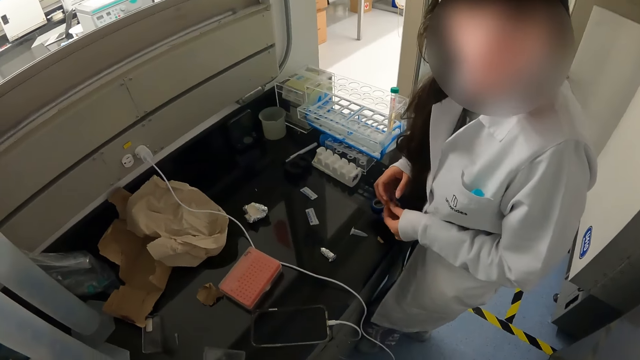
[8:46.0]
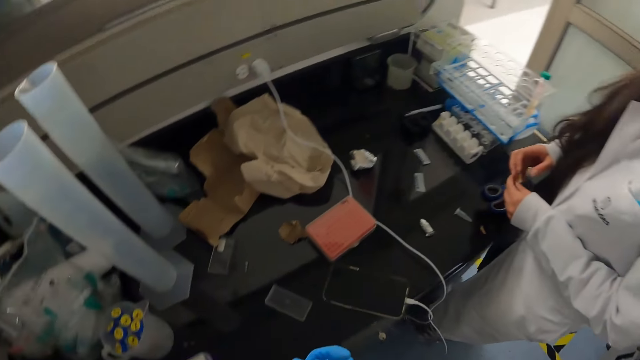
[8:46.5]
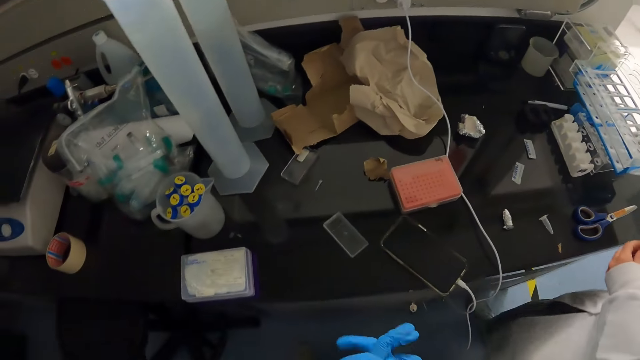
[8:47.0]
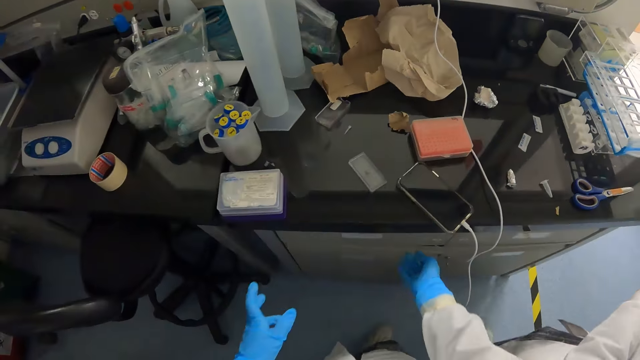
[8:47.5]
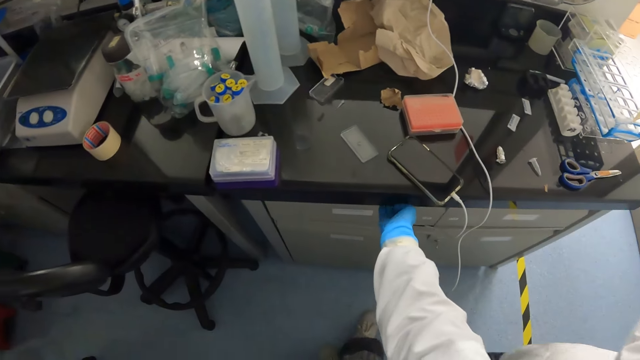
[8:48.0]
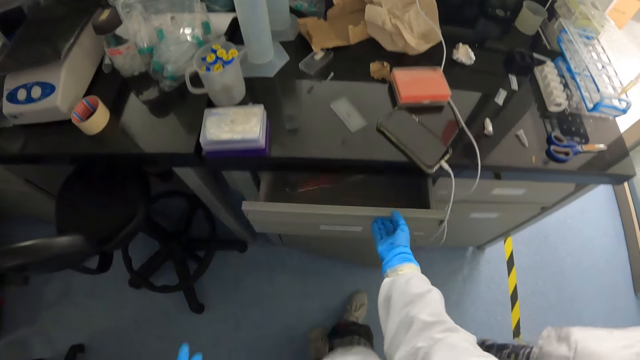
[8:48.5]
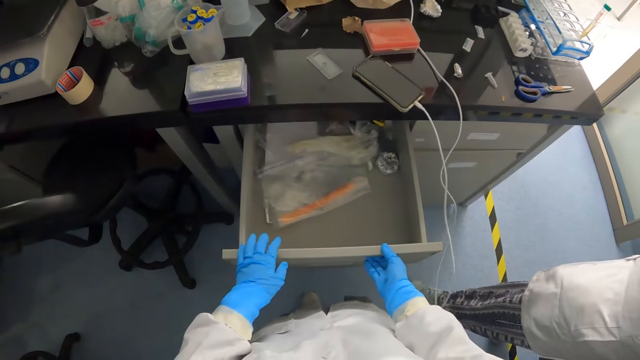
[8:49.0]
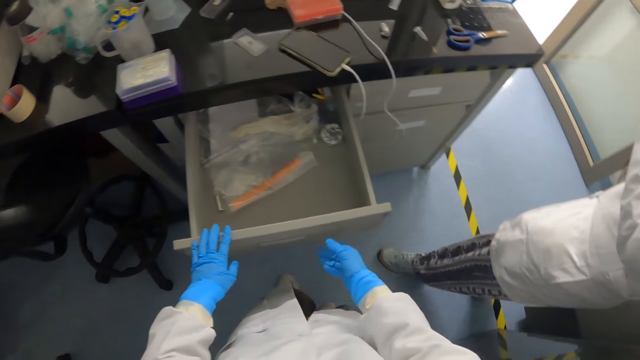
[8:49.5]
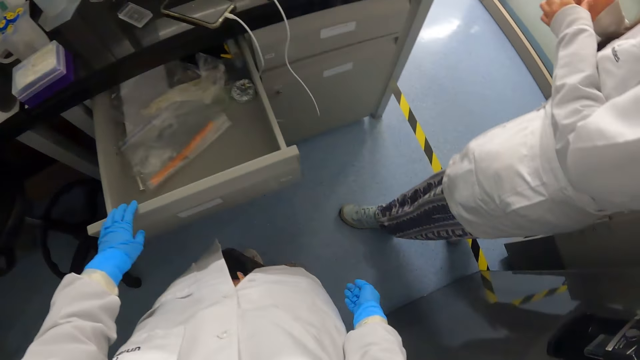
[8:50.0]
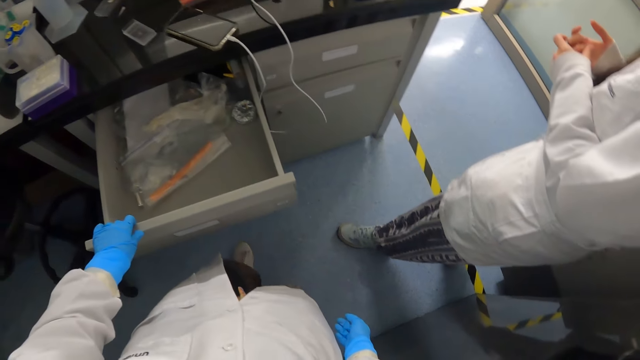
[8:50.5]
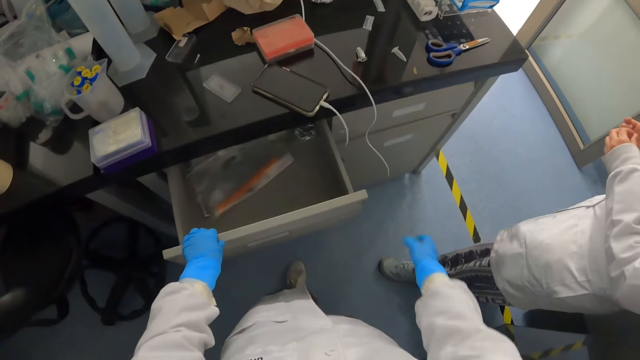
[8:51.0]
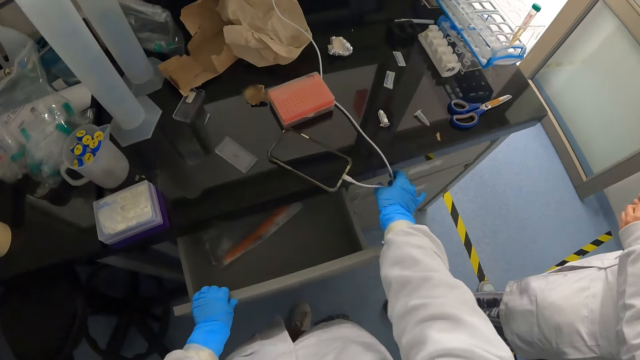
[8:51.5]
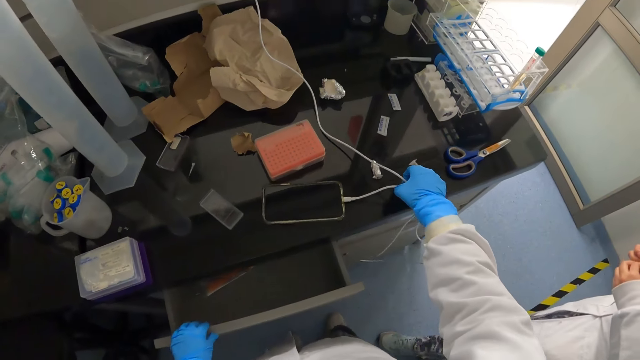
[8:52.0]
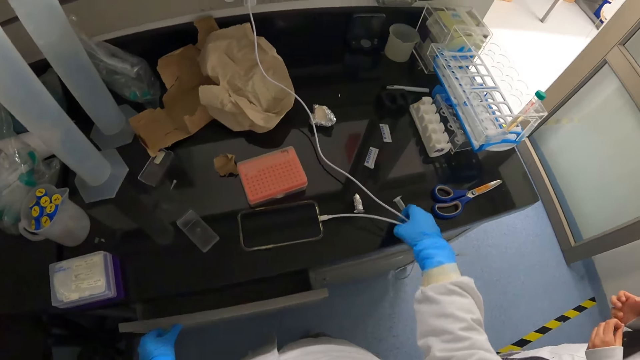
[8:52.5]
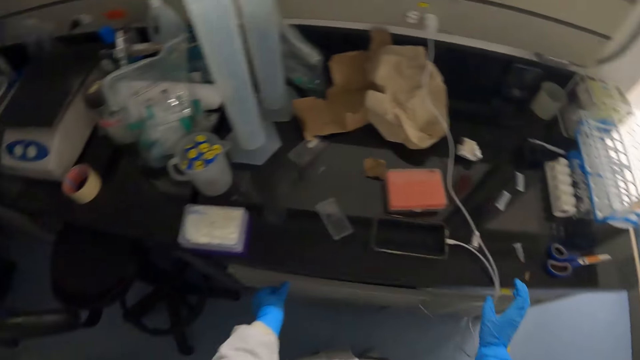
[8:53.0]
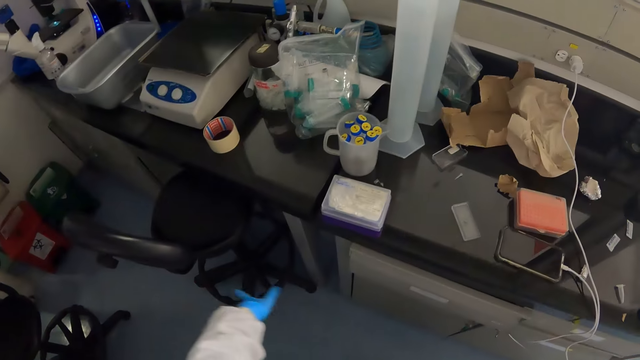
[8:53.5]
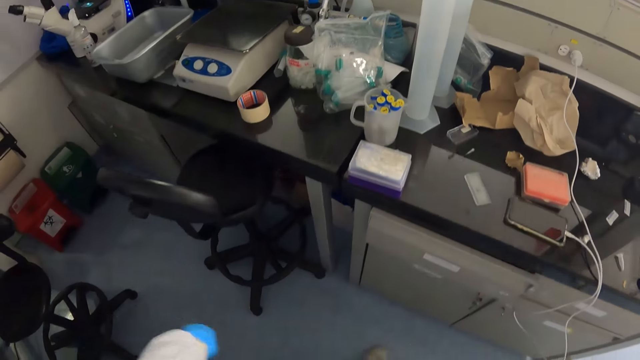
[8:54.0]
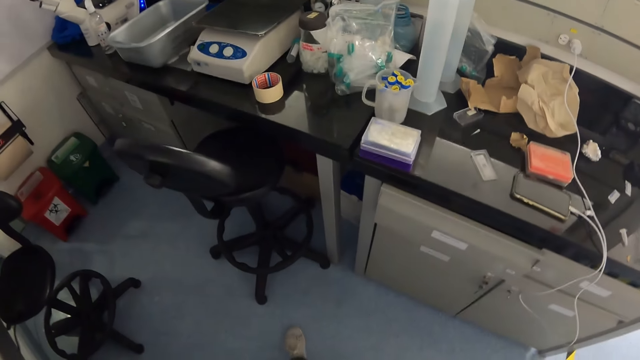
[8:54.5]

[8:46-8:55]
The camera wearer opens a drawer with his right hand. He holds the drawer with his left hand. He closes the drawer with his left hand. He adjusts the charger of a phone on the lab bench with his right hand.

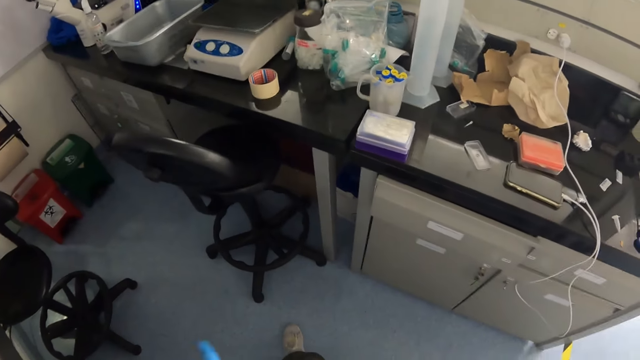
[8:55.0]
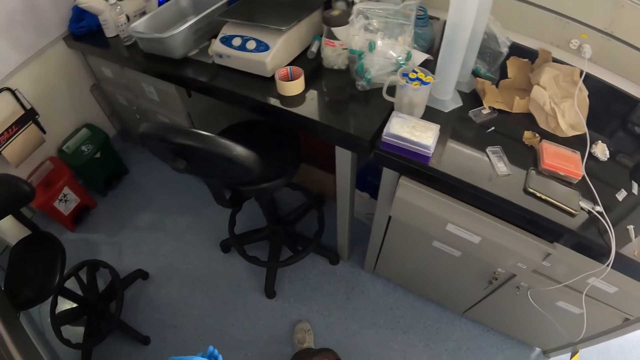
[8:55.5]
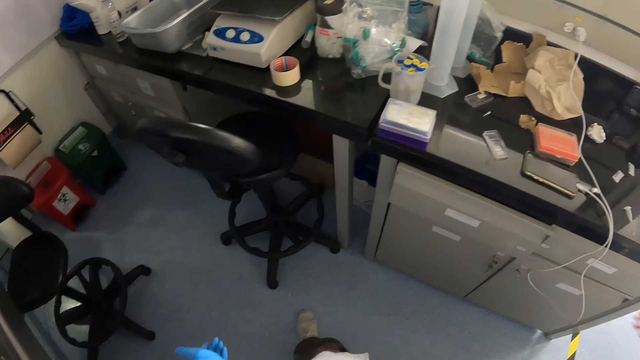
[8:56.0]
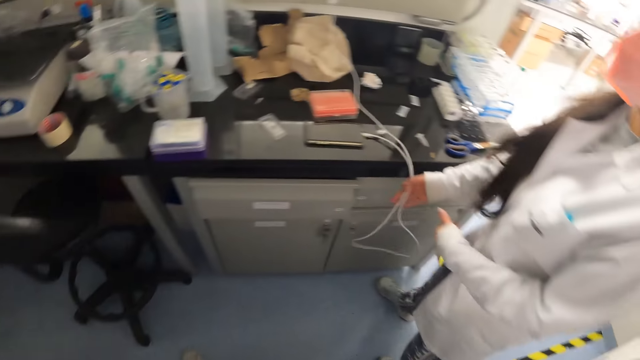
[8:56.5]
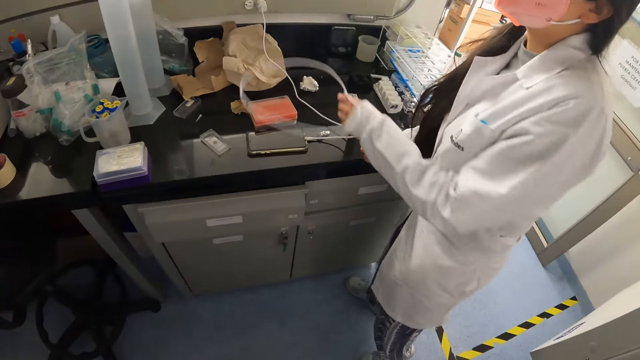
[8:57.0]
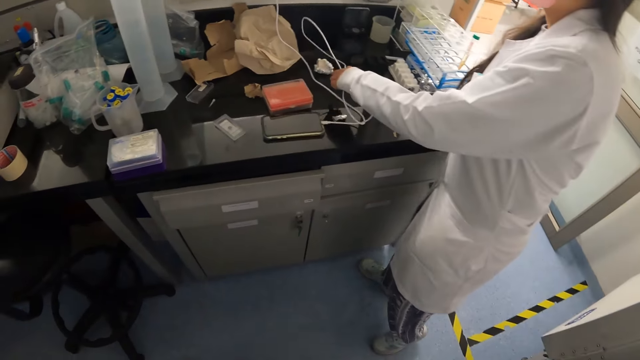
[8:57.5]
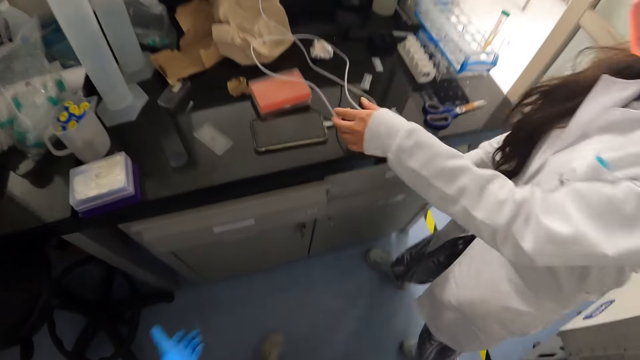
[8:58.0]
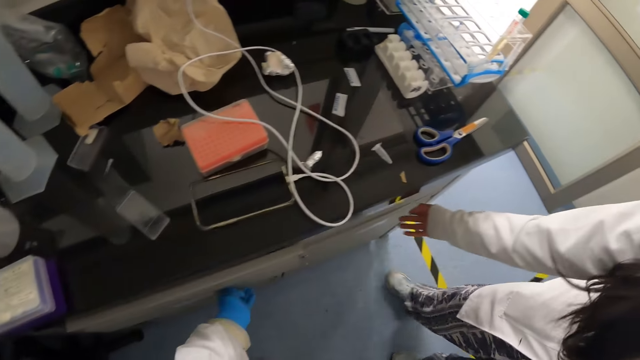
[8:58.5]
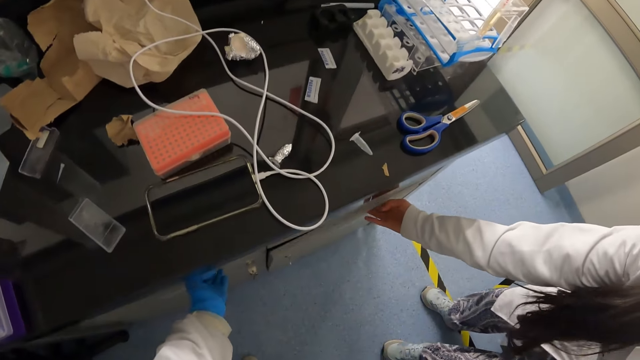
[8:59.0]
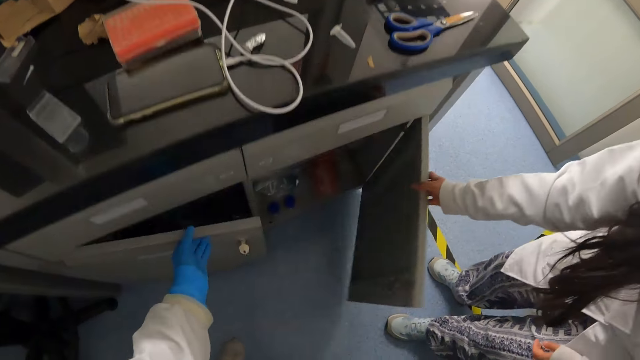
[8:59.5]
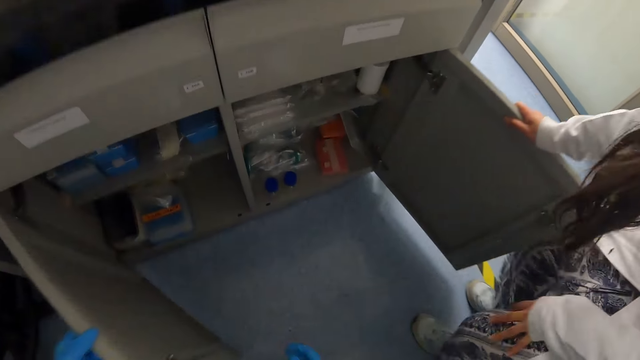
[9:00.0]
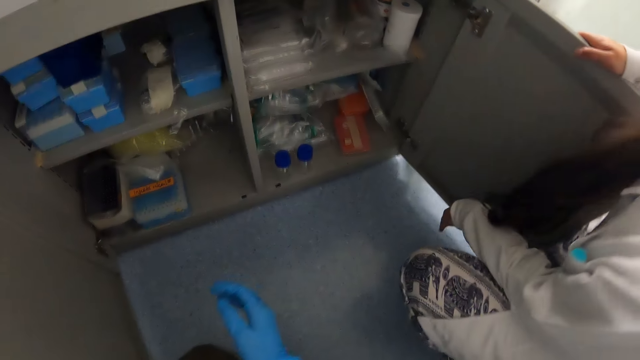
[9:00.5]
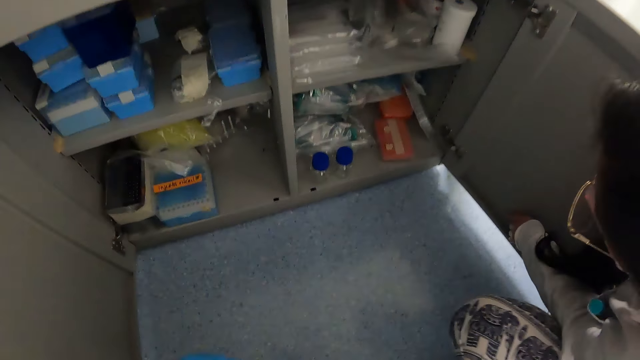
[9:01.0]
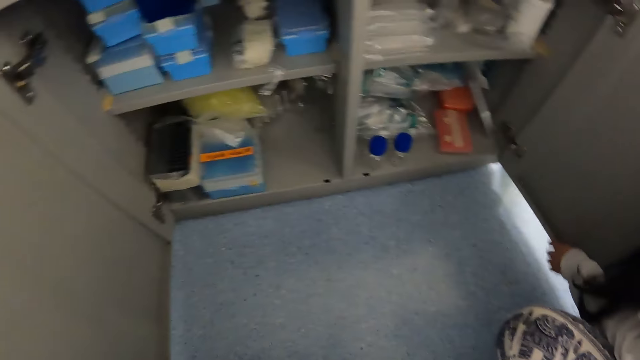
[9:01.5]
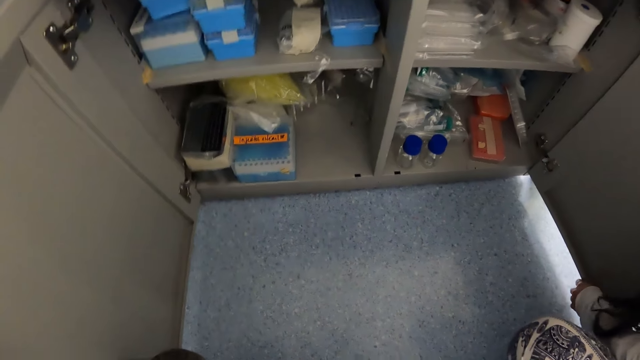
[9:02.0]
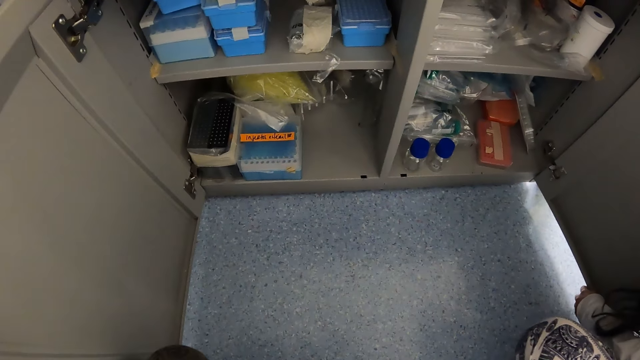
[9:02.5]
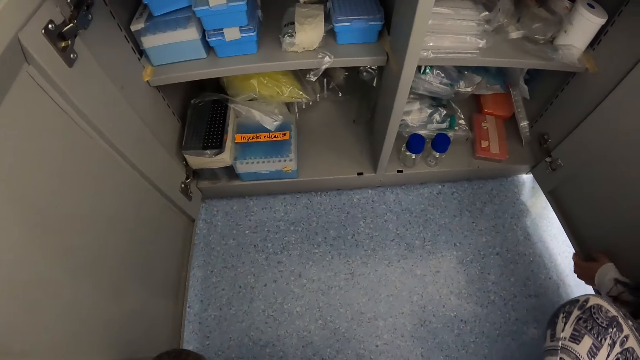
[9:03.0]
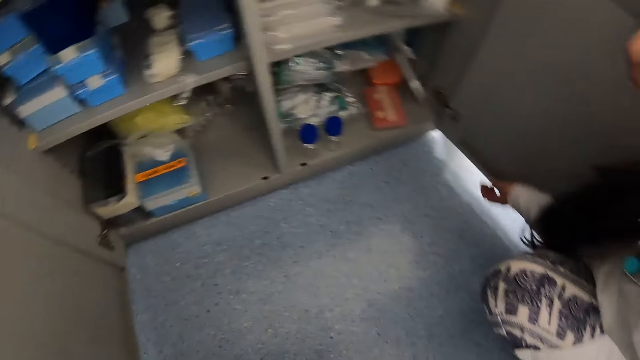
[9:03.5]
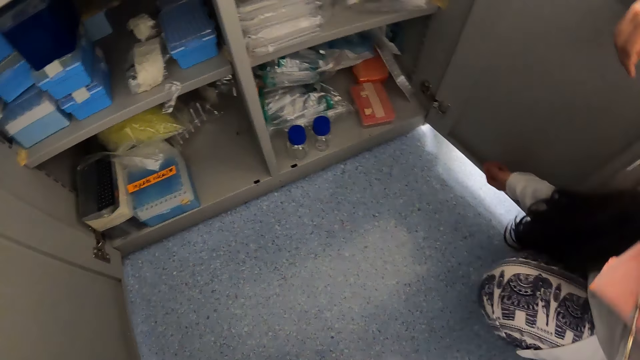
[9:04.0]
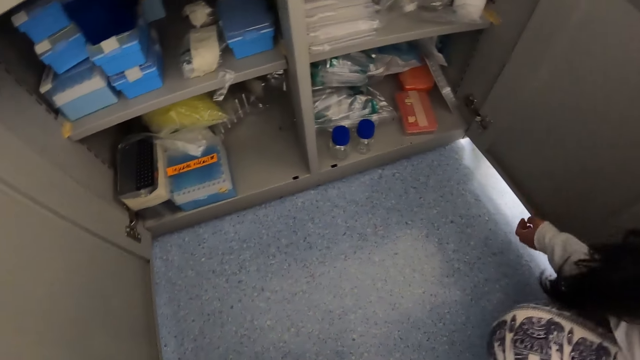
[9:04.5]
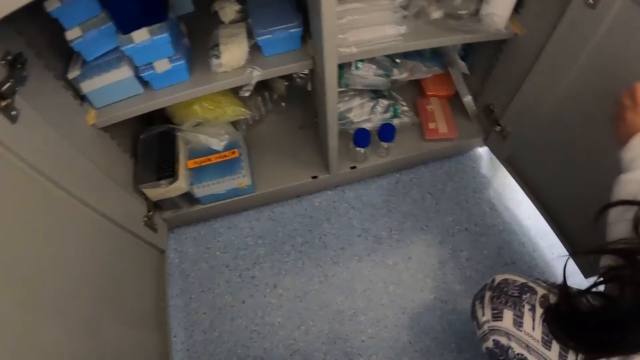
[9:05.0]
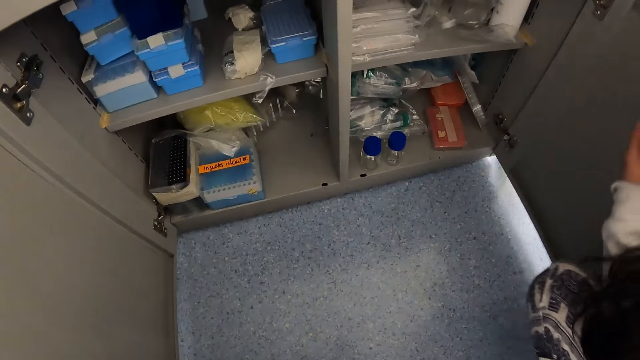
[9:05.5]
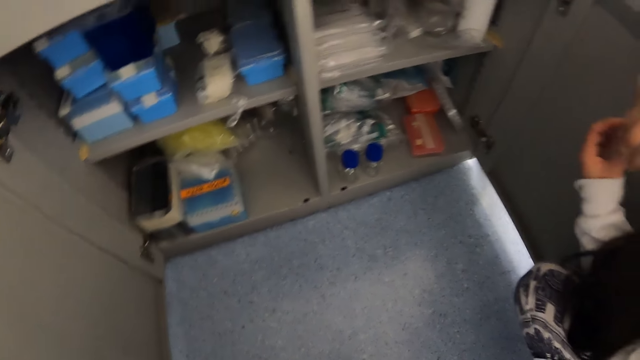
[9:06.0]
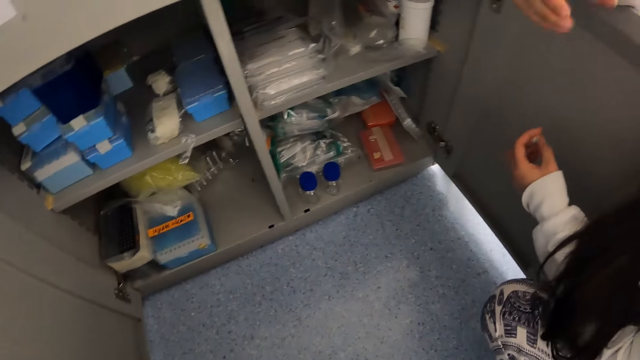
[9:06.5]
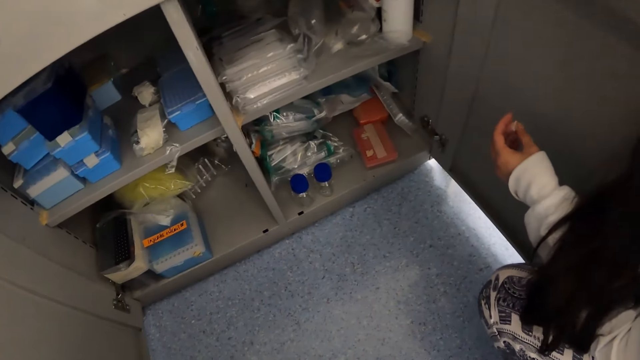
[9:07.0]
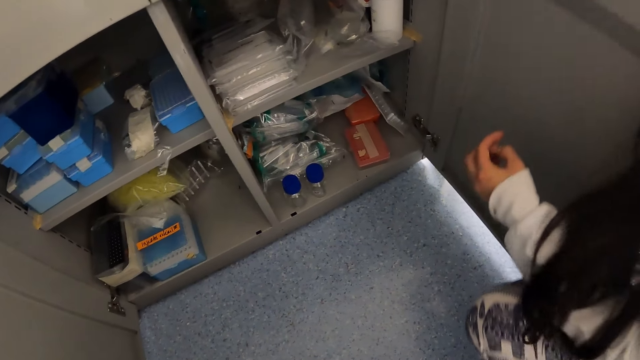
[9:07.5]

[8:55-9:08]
The woman adjusts the charger of the phone on the lab bench with both hands. The woman opens a cupboard with her right hand. The camera wearer opens the cupboard with his left hand.
